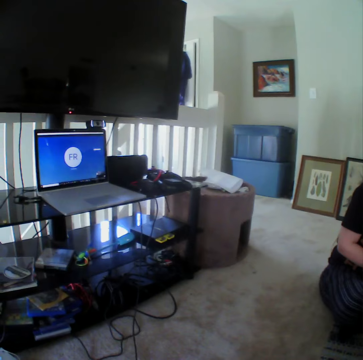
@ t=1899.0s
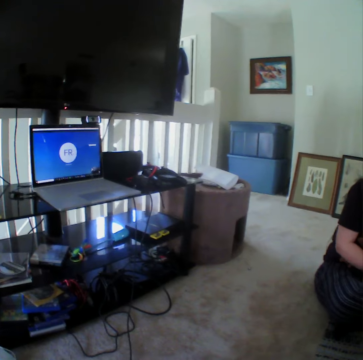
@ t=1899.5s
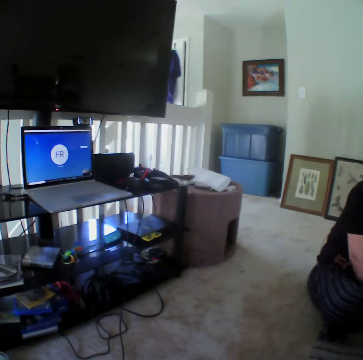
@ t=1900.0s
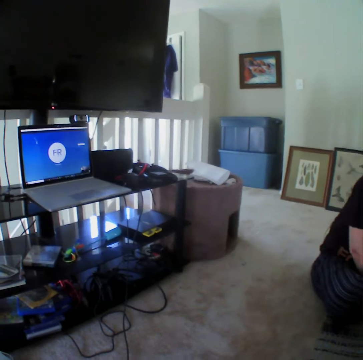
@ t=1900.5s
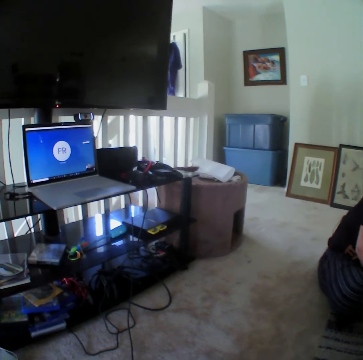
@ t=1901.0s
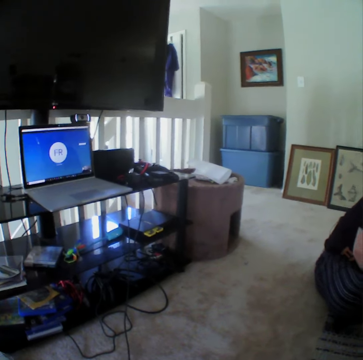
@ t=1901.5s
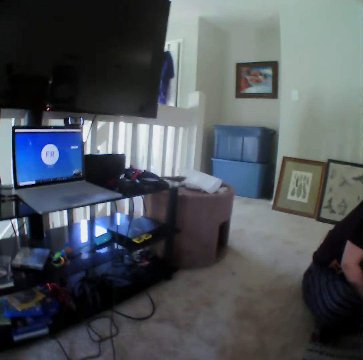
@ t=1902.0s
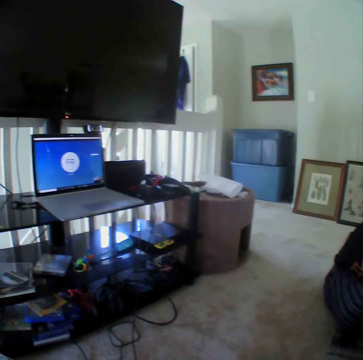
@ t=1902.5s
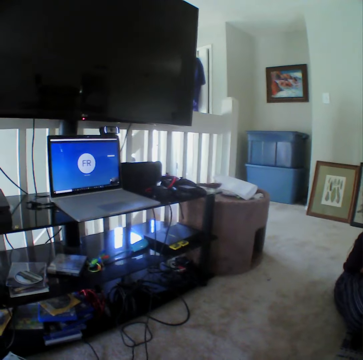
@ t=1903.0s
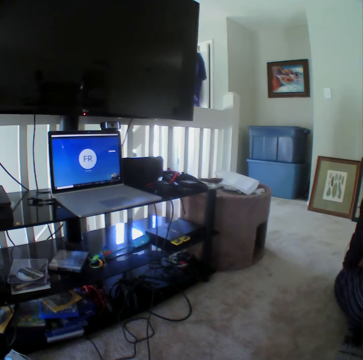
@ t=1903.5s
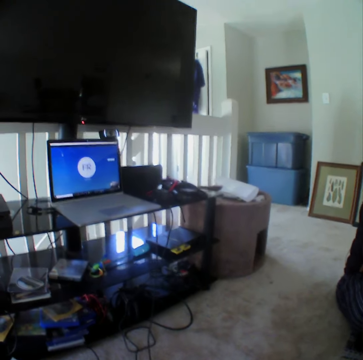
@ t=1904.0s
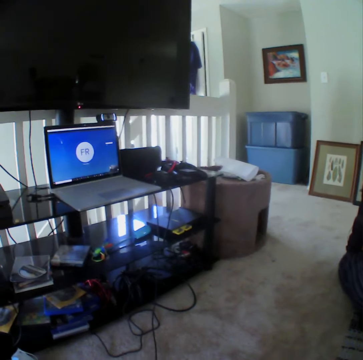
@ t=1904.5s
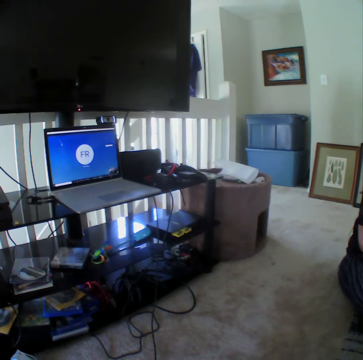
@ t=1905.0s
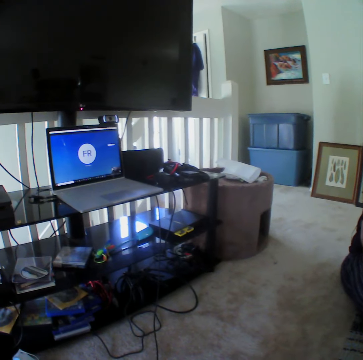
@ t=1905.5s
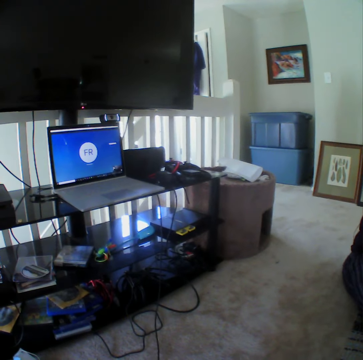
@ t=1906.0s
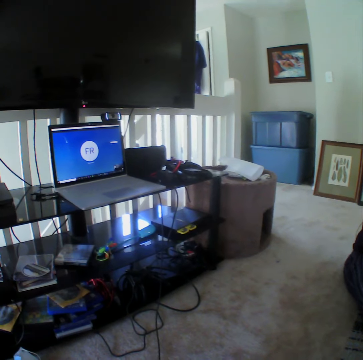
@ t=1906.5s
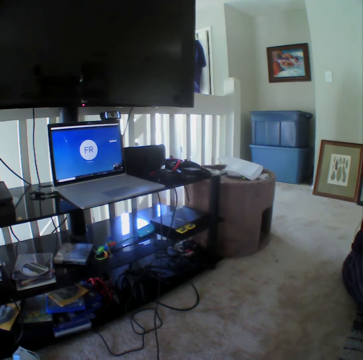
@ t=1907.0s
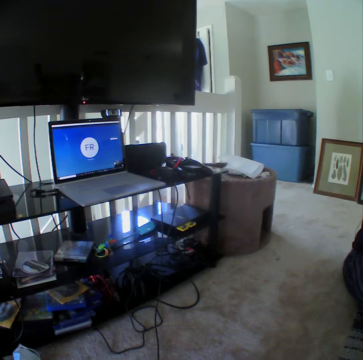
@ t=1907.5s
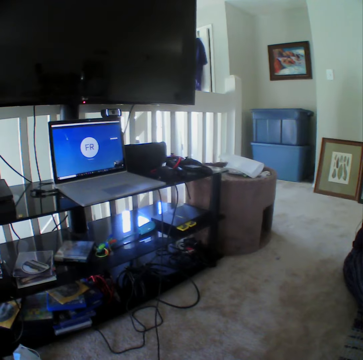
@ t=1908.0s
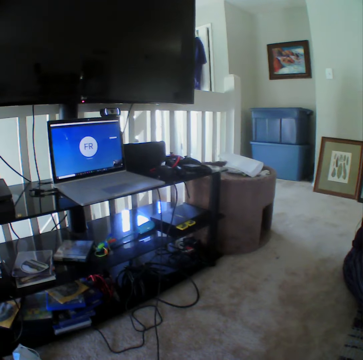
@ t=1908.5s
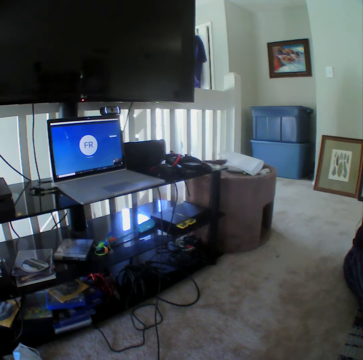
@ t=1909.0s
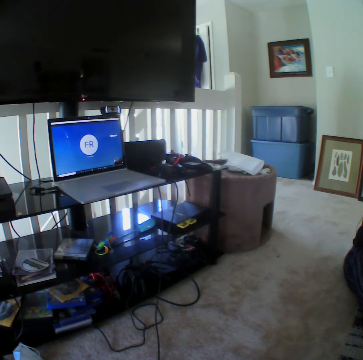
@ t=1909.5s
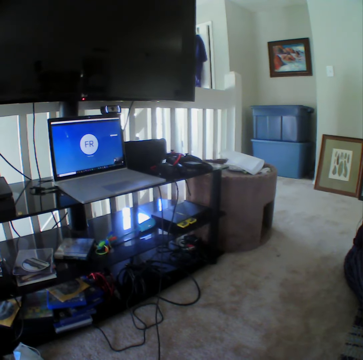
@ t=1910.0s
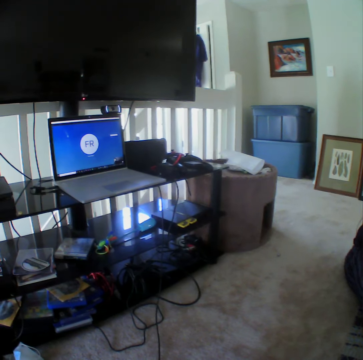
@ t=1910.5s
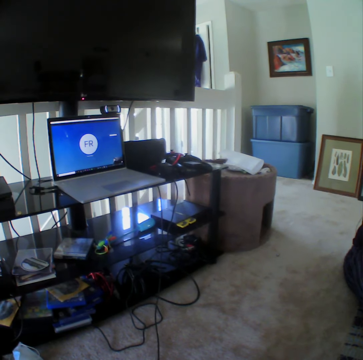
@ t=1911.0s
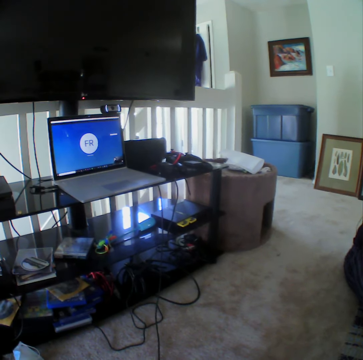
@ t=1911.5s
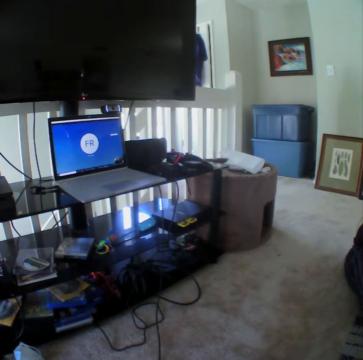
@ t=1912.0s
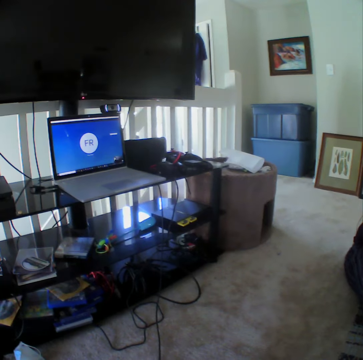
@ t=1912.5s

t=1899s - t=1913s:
The camera wearer looks at the laptop. They look at the TV stand.

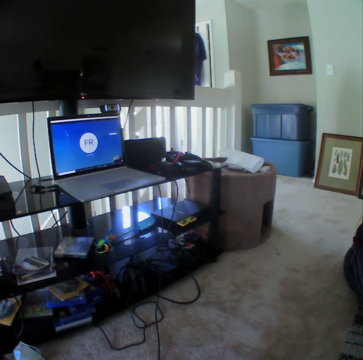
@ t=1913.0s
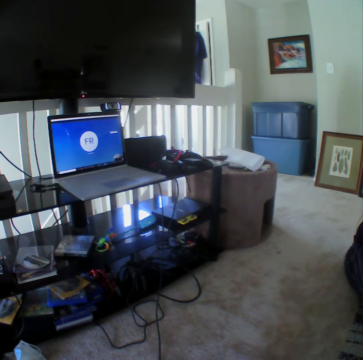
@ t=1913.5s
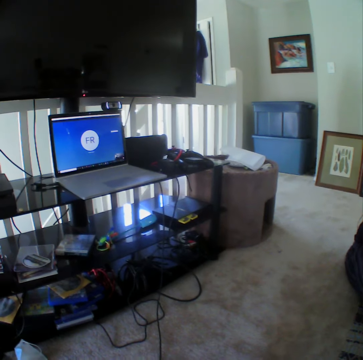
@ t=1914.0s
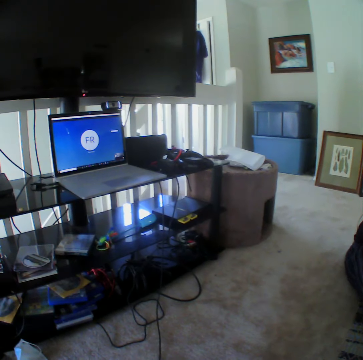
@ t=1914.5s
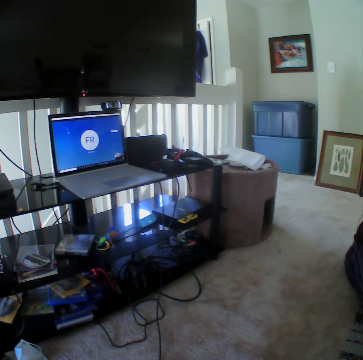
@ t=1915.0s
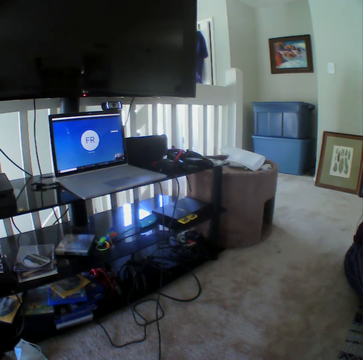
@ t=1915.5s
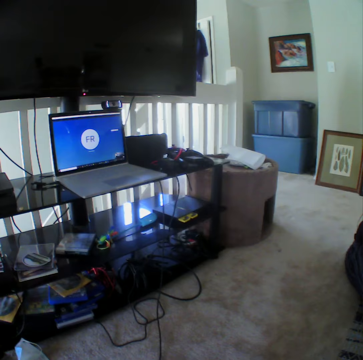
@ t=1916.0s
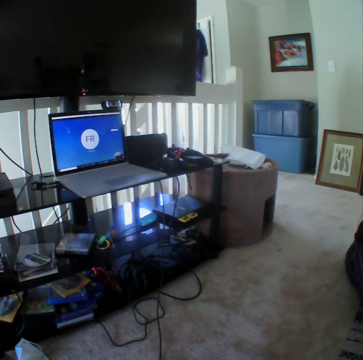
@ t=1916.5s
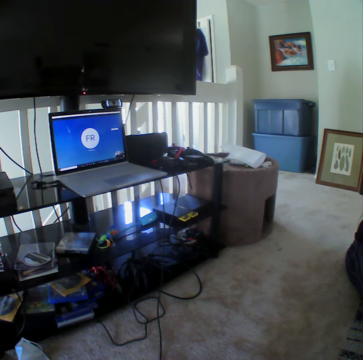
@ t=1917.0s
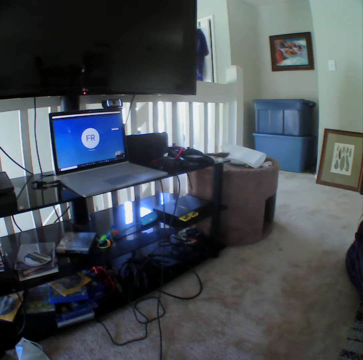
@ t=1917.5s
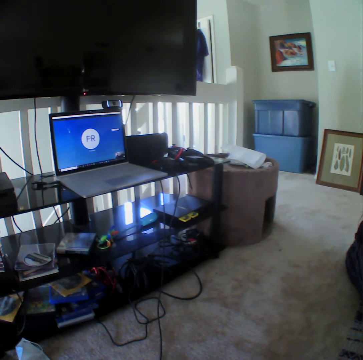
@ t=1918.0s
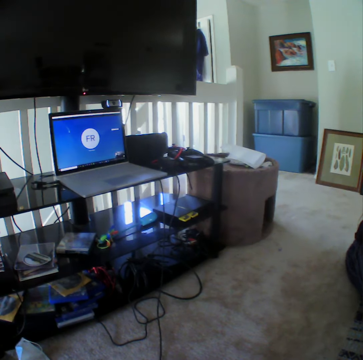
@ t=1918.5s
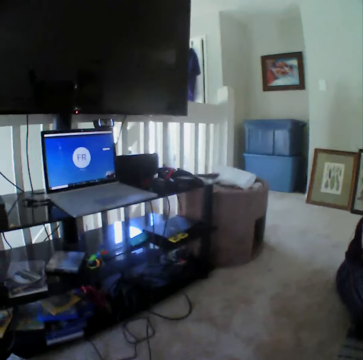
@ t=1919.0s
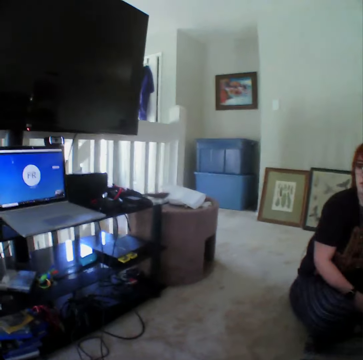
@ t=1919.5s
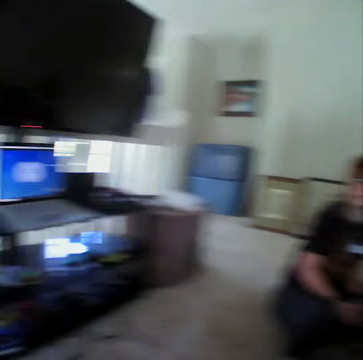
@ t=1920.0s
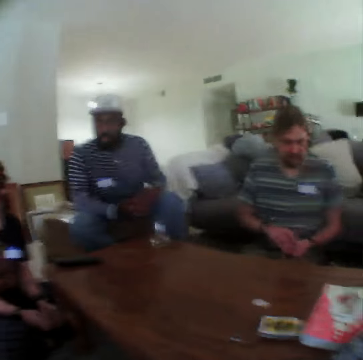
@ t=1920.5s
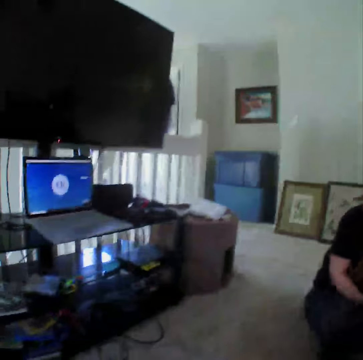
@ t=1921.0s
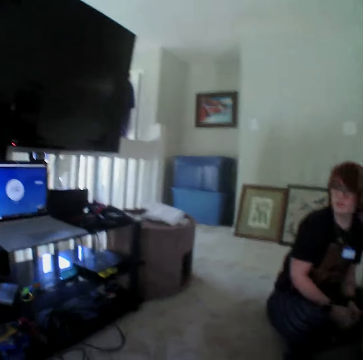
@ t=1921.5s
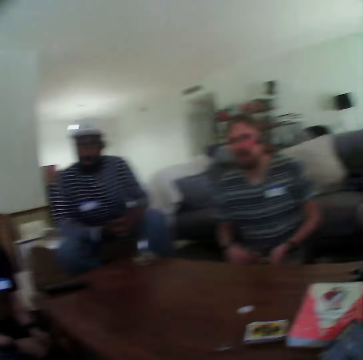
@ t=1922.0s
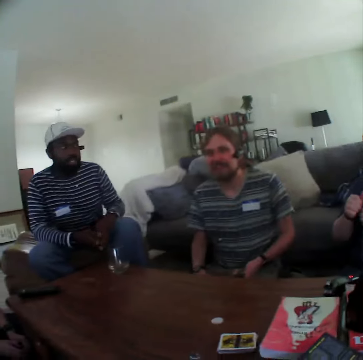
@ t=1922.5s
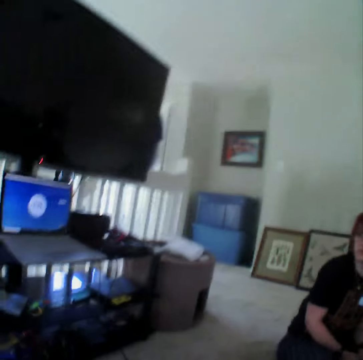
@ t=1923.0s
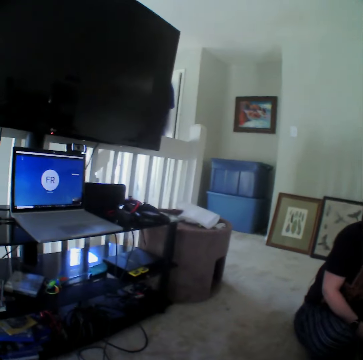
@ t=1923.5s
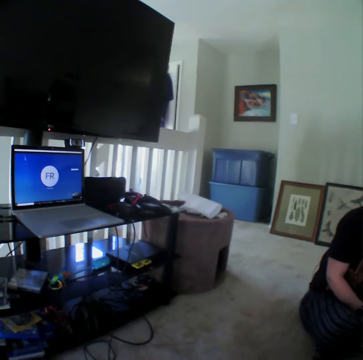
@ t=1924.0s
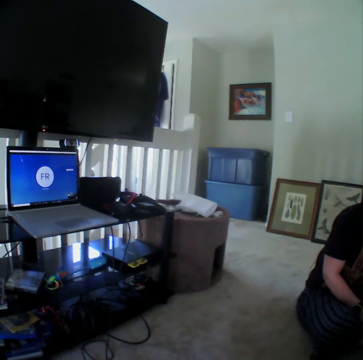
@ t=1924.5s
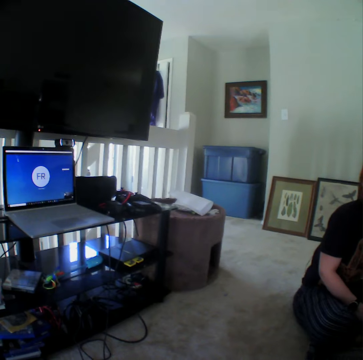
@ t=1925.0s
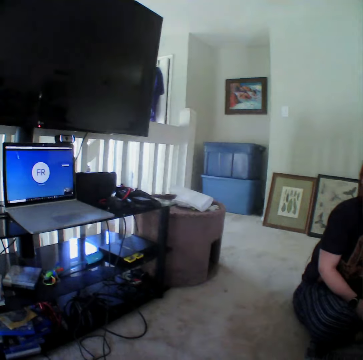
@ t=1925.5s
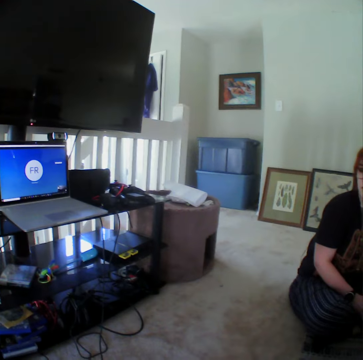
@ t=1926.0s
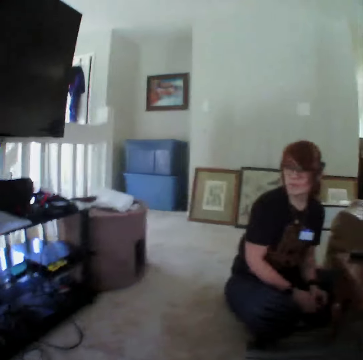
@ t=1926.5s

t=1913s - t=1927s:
The camera wearer moves the camera. A person moves the hand to the knee.

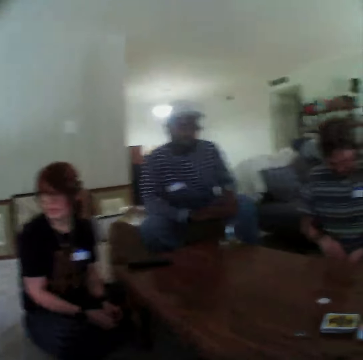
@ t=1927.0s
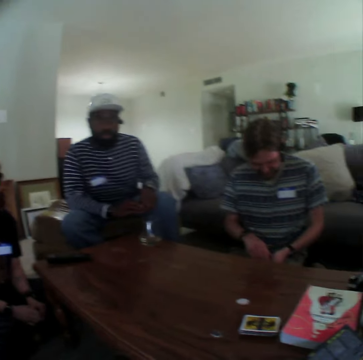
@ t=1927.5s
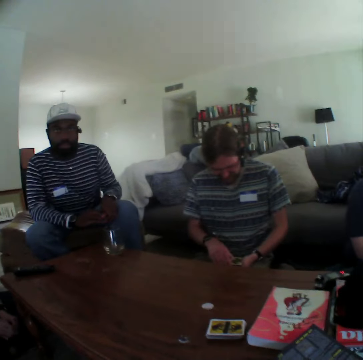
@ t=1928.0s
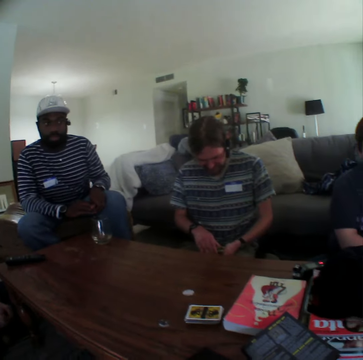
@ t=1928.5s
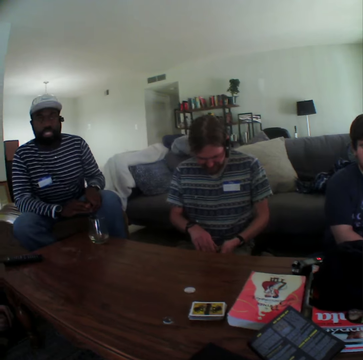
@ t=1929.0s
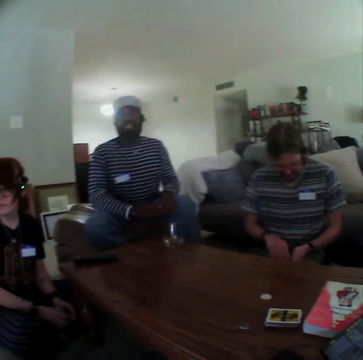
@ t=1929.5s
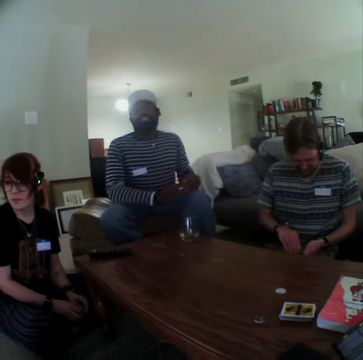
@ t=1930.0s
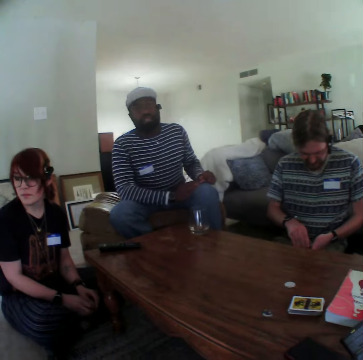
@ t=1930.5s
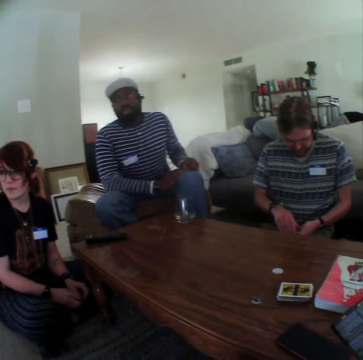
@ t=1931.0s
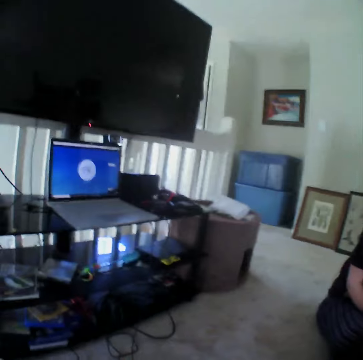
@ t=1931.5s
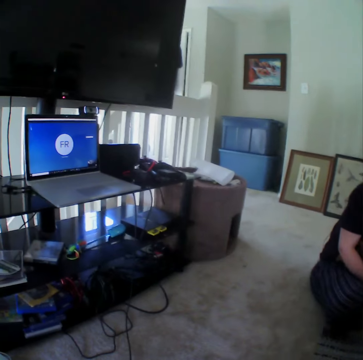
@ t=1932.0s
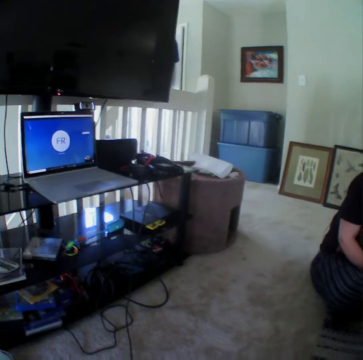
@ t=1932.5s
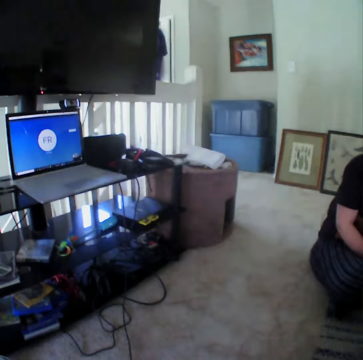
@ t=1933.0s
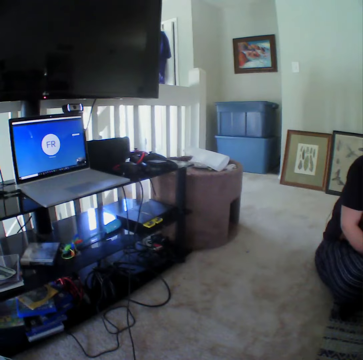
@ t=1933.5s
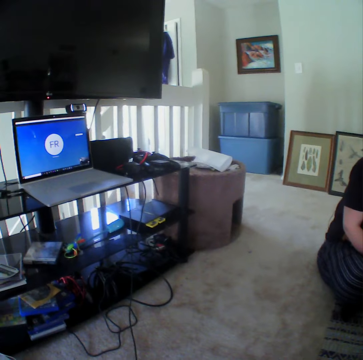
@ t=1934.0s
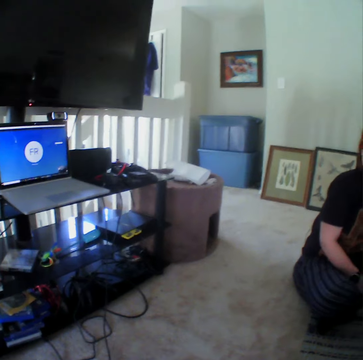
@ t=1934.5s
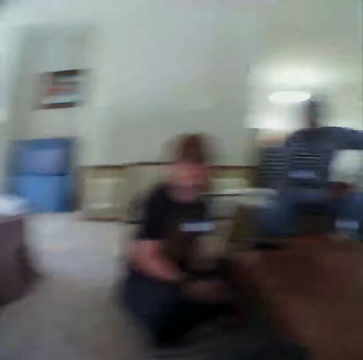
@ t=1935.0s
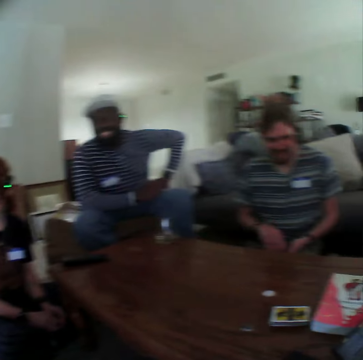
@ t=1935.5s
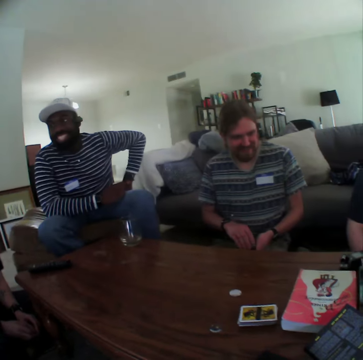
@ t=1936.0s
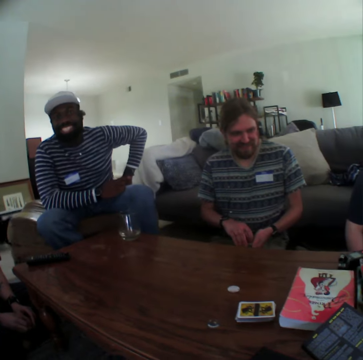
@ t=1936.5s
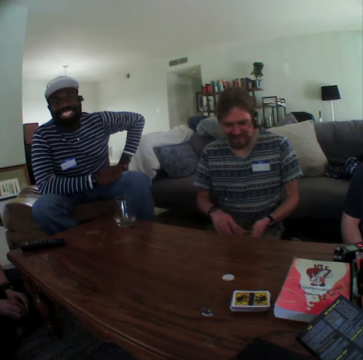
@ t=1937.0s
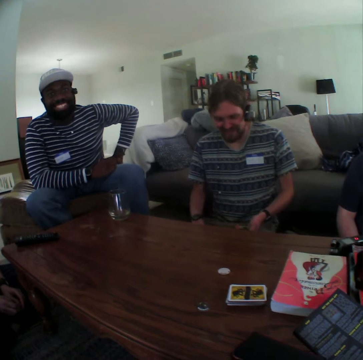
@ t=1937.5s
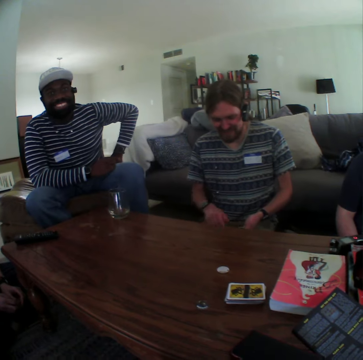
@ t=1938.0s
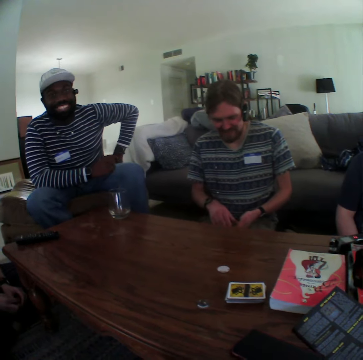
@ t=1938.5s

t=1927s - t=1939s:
The camera wearer stares at the colleagues. A person moves the hand to the knee.
